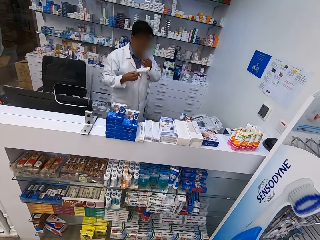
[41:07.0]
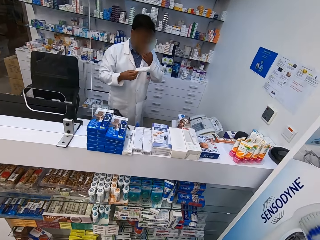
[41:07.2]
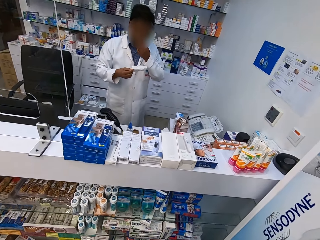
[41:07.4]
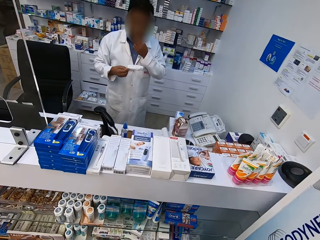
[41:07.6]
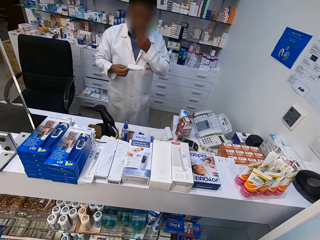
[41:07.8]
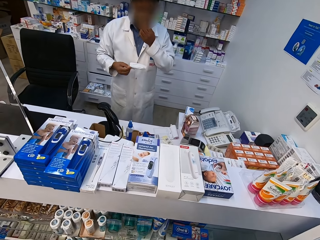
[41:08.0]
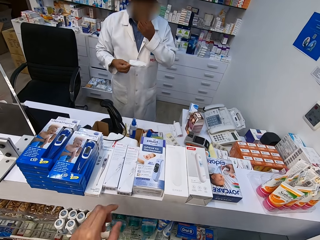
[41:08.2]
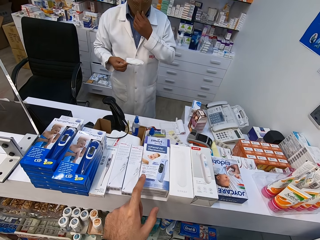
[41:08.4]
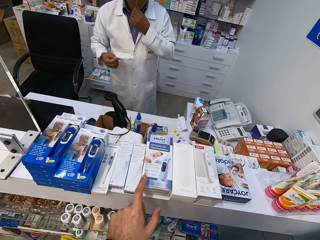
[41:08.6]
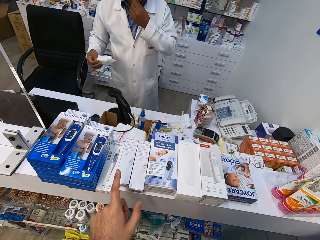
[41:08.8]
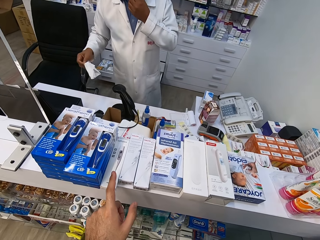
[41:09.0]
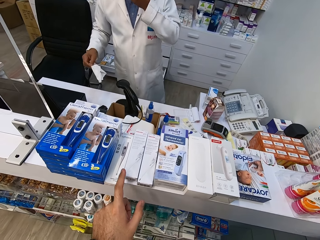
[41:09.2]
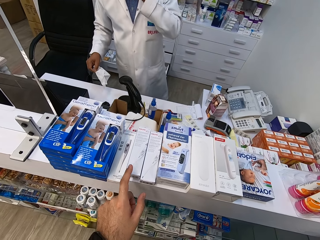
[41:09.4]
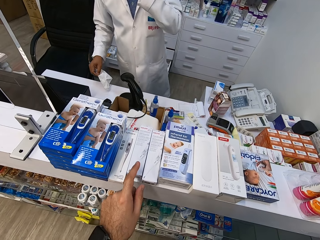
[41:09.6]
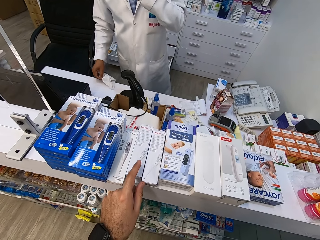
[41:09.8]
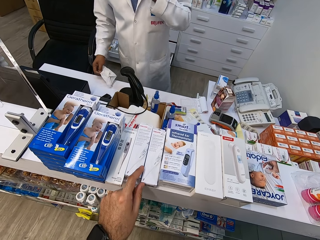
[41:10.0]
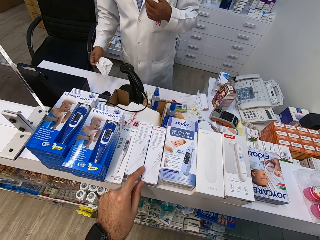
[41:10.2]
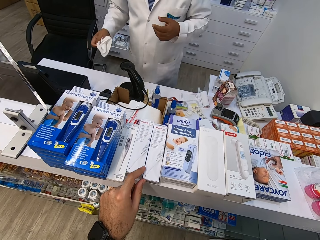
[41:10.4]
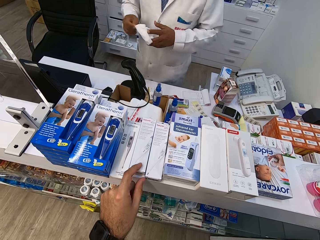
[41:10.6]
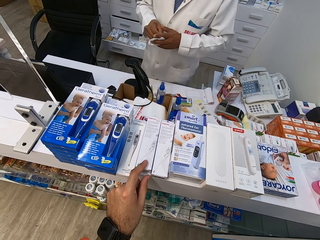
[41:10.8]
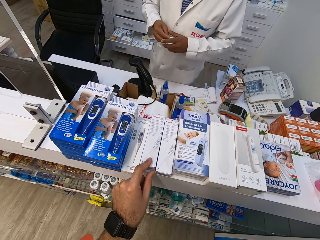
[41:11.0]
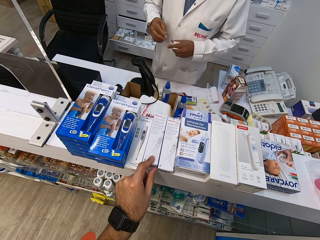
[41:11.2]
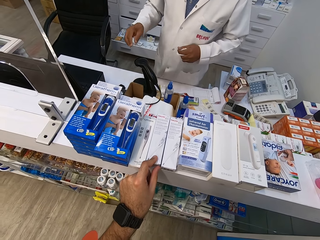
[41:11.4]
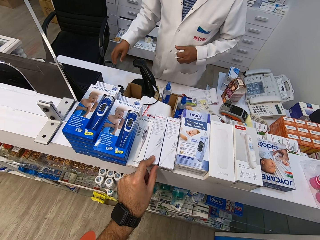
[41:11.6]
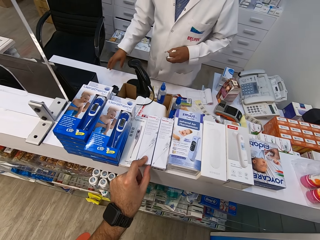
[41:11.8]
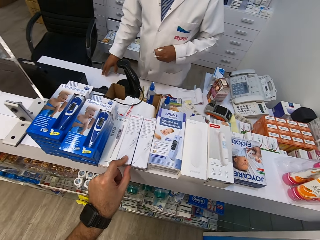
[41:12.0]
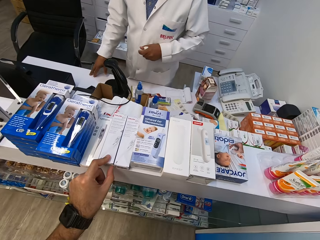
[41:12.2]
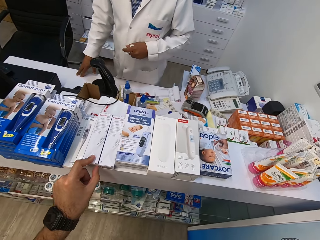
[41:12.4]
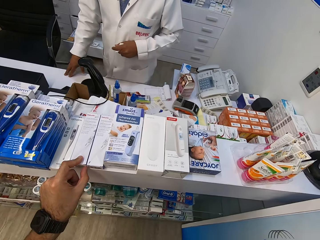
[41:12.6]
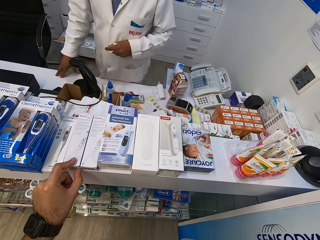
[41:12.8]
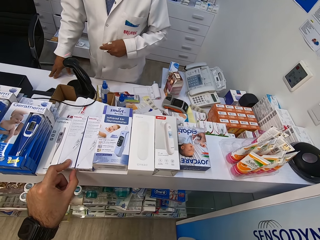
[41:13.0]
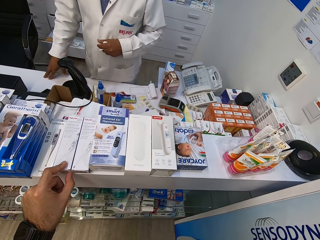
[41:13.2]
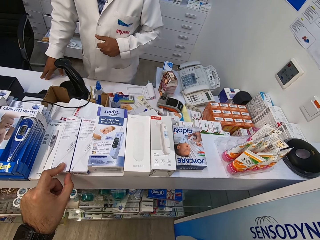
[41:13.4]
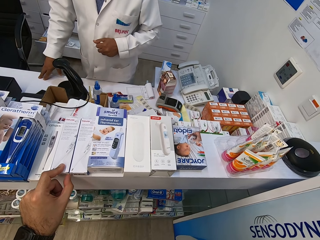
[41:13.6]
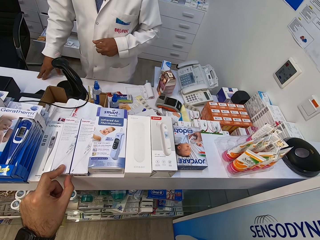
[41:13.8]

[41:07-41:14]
The camera wearer is heading towards the pharmacy. They point the infrared thermometer. They point the thermometer. They point the thermometer again. They hold the thermometer and look around.

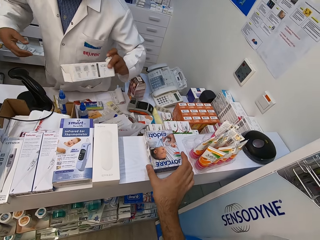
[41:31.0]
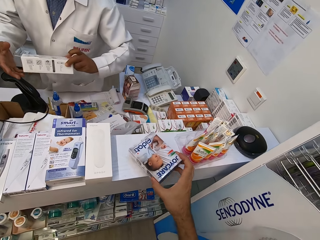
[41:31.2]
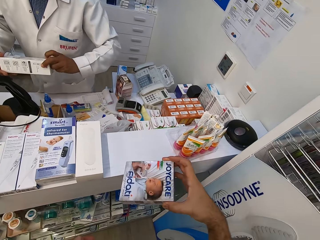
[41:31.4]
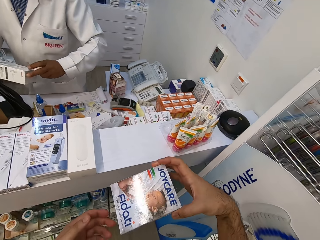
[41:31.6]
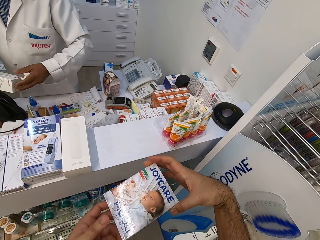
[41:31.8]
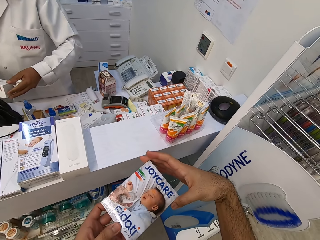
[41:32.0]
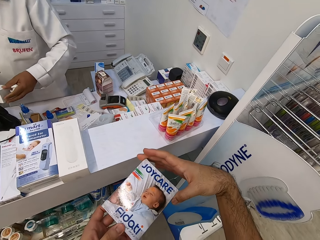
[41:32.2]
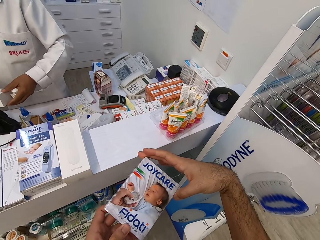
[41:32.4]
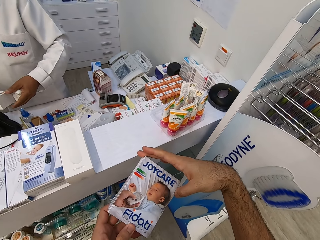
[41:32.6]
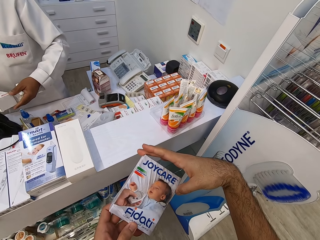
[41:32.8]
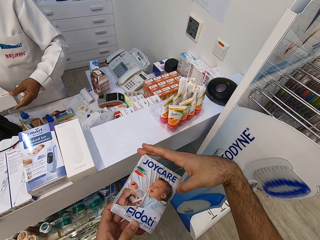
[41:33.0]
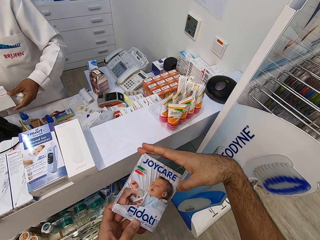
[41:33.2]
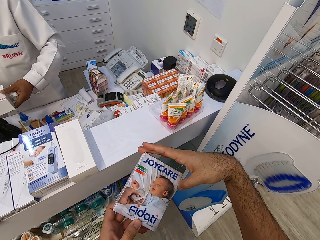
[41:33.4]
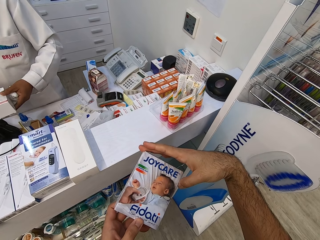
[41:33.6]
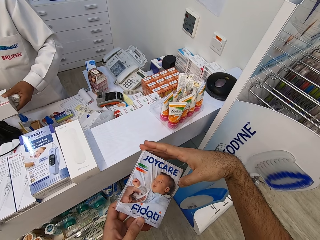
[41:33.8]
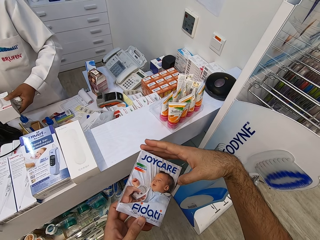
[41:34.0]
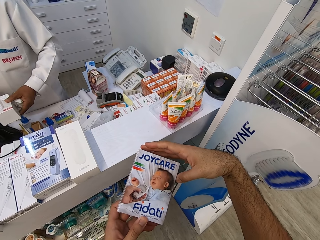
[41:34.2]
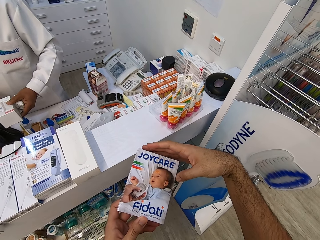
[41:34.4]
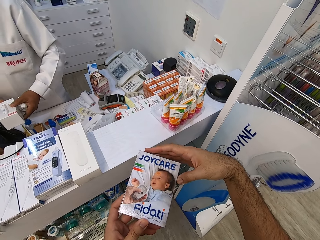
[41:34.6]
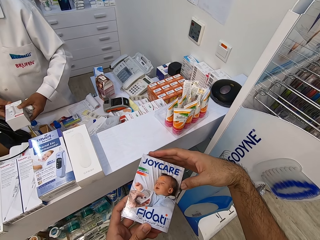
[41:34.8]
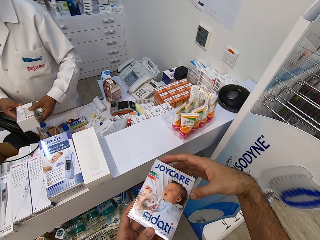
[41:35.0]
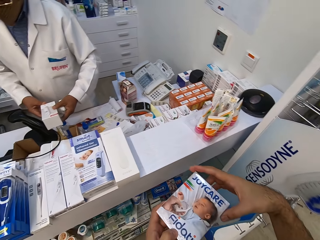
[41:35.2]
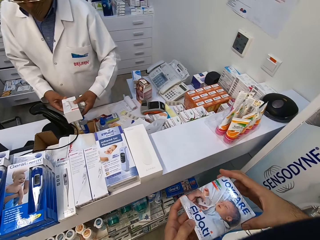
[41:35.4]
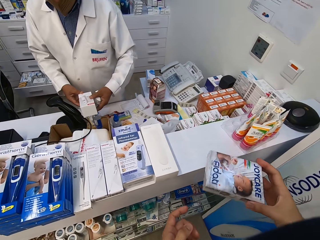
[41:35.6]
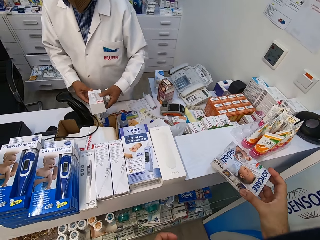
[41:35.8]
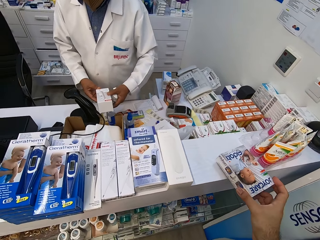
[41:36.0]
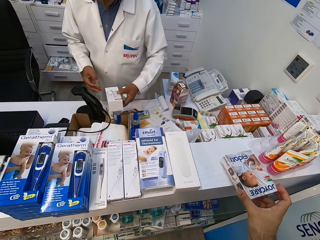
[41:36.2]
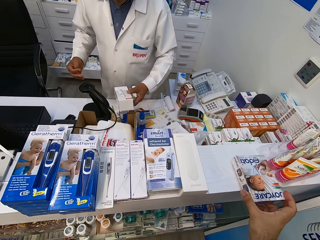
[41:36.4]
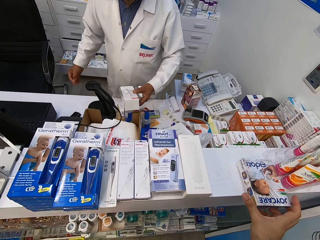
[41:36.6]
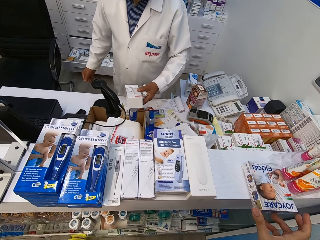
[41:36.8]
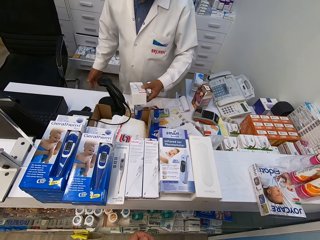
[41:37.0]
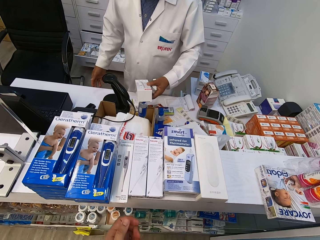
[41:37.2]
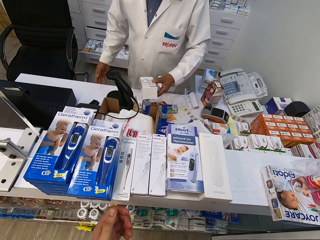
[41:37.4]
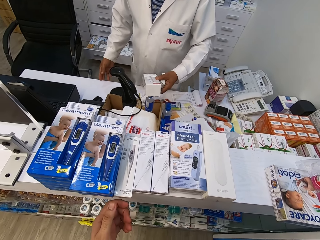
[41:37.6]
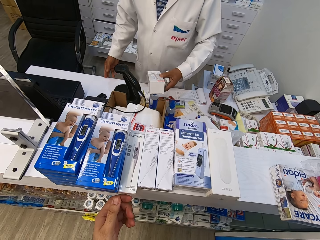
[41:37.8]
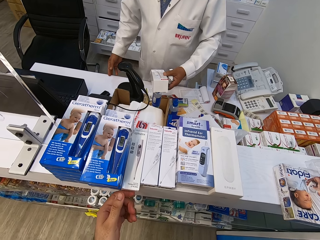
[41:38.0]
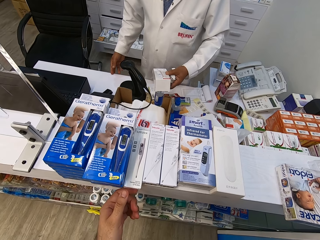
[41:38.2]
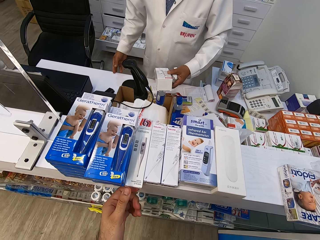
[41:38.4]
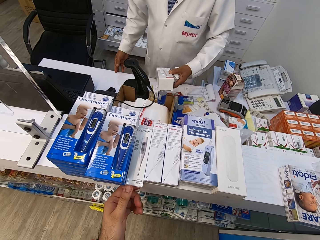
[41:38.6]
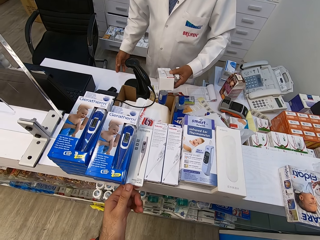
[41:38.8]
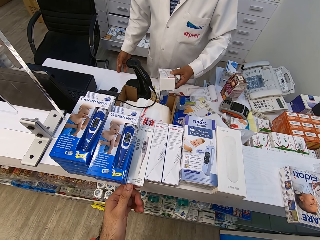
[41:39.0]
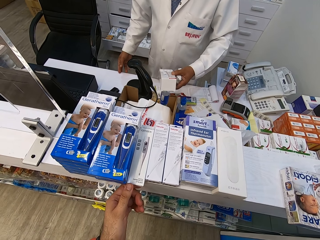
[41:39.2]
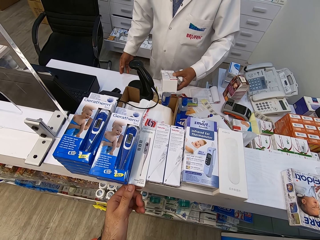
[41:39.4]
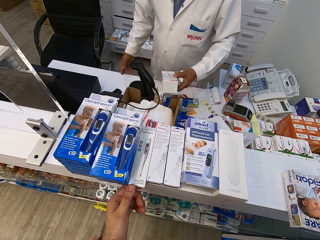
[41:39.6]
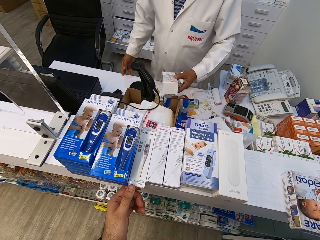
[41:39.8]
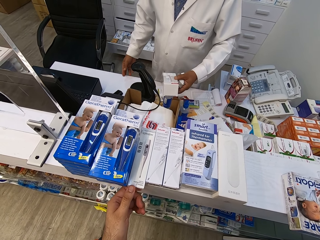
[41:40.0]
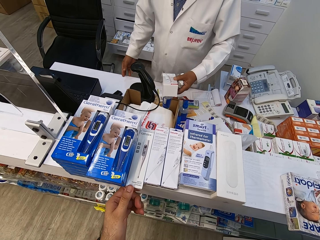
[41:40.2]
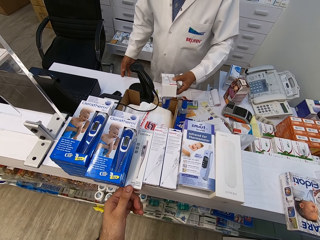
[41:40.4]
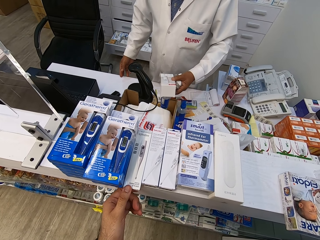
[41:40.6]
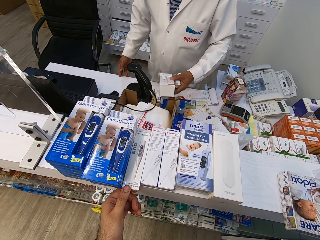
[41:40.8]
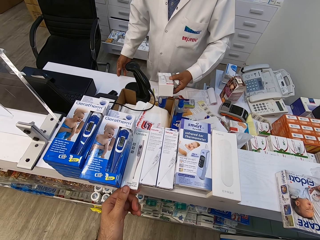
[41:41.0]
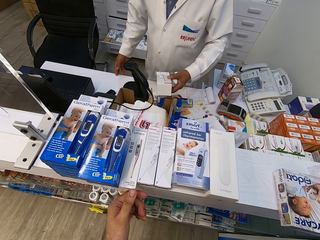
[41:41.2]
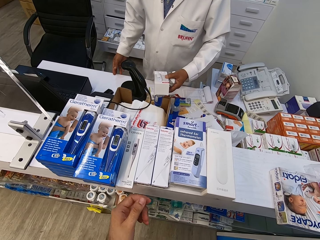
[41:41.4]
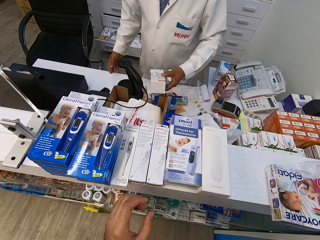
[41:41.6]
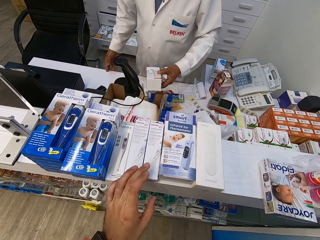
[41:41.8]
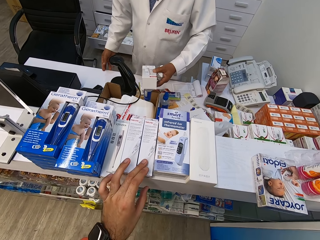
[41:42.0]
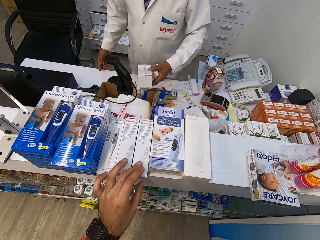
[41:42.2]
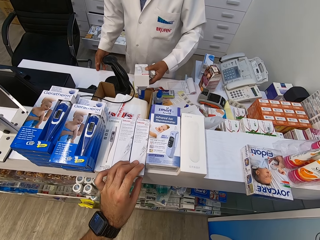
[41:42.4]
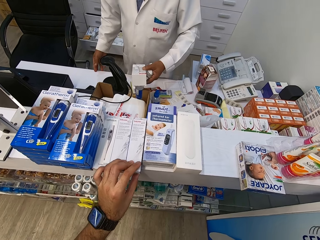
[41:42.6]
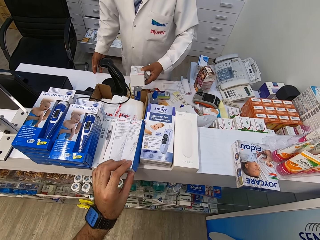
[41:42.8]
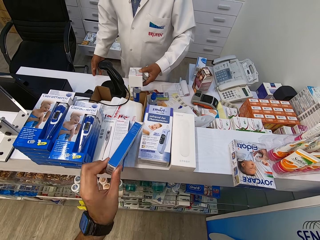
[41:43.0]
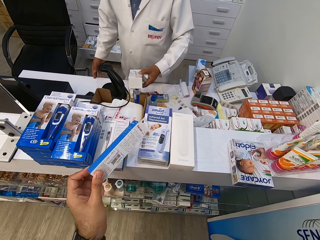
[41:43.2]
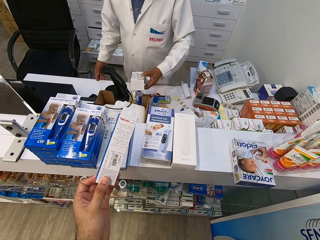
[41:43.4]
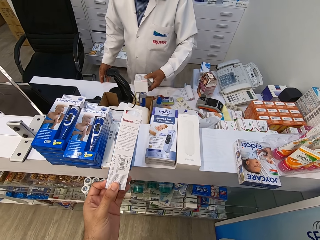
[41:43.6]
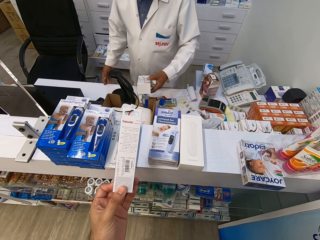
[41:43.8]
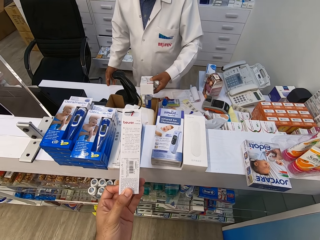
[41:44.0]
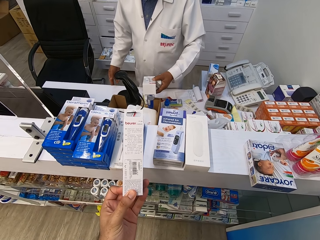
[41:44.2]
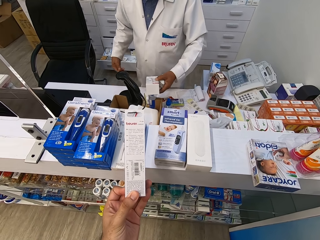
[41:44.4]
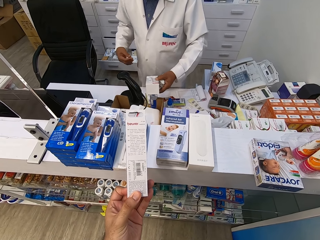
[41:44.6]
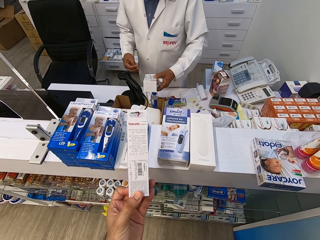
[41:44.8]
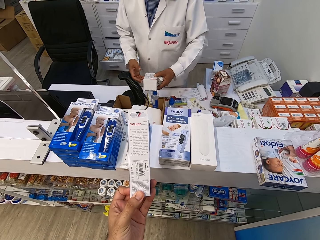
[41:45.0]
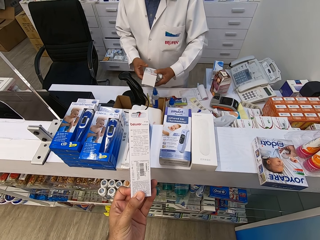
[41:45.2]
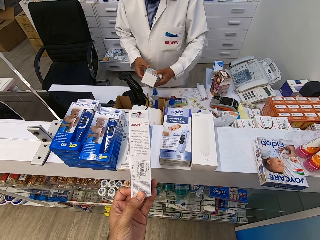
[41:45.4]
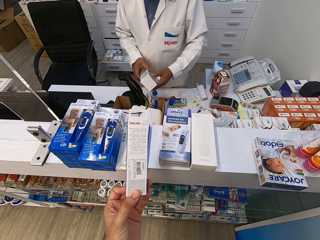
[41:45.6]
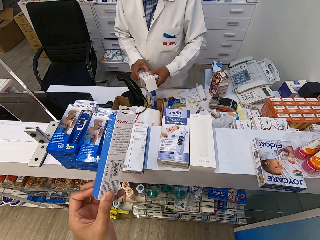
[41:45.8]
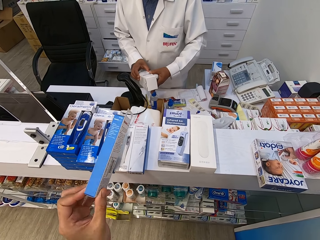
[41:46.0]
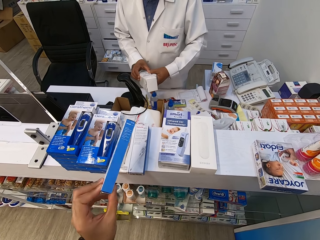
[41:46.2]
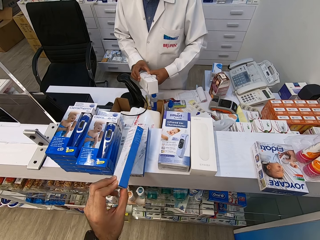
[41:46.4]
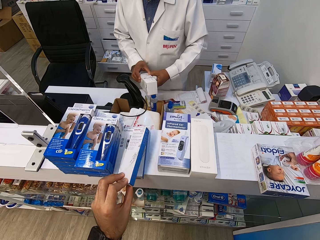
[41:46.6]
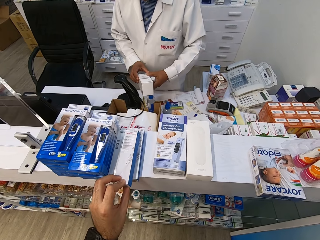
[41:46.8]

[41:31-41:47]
The camera wearer picks up the thermometer. They stare at the thermometer. They put the thermometer on the counter. They touch the thermometer. They pick up the thermometer. They stare at the thermometer. They read the instructions.
